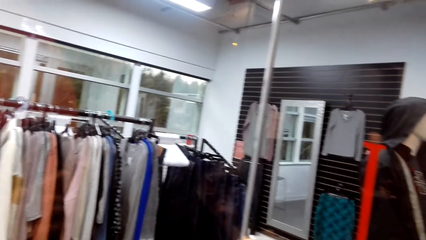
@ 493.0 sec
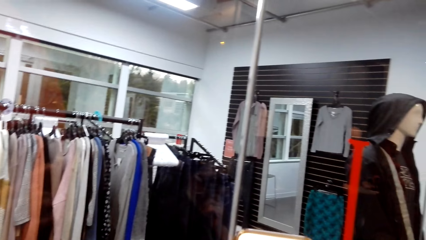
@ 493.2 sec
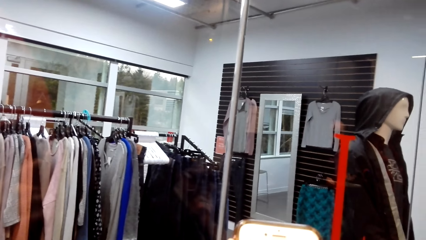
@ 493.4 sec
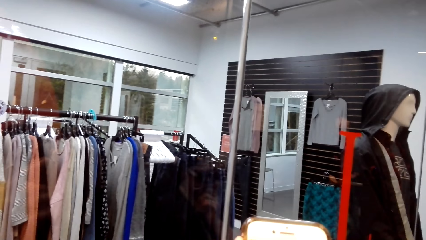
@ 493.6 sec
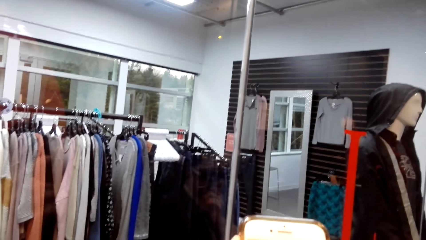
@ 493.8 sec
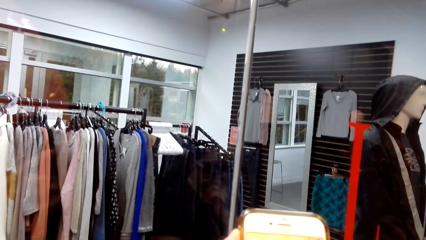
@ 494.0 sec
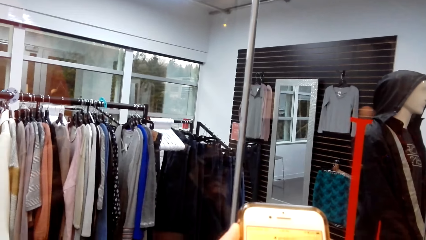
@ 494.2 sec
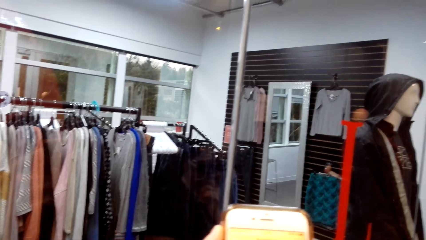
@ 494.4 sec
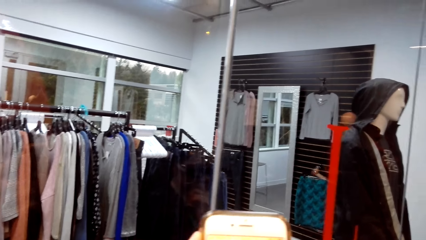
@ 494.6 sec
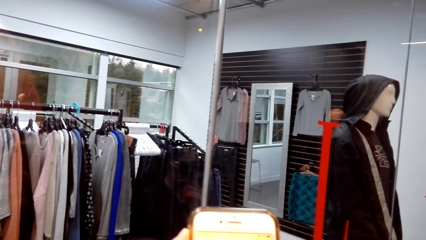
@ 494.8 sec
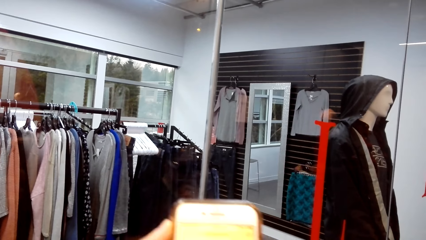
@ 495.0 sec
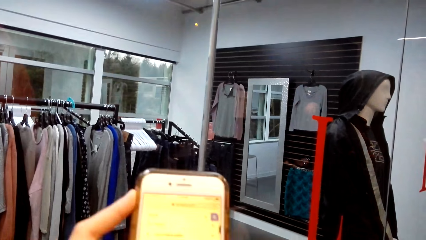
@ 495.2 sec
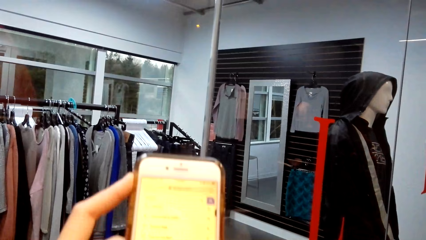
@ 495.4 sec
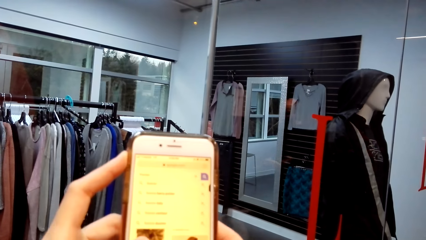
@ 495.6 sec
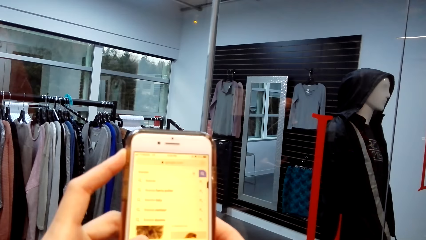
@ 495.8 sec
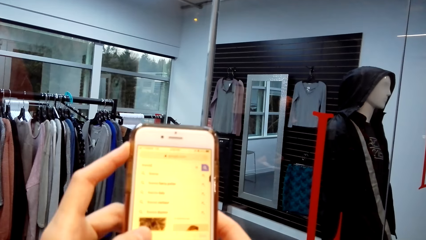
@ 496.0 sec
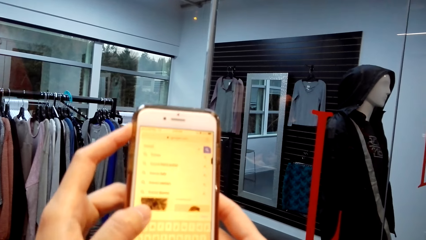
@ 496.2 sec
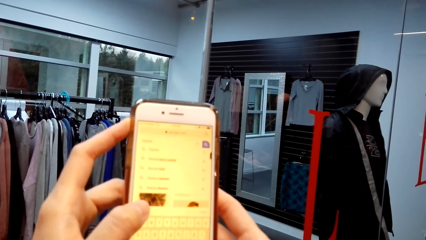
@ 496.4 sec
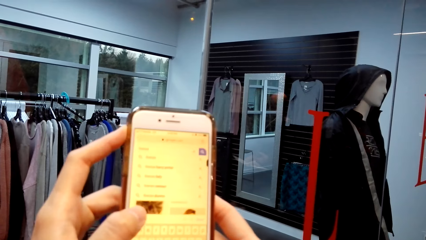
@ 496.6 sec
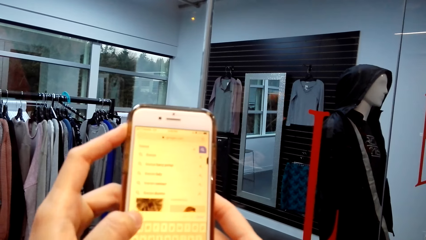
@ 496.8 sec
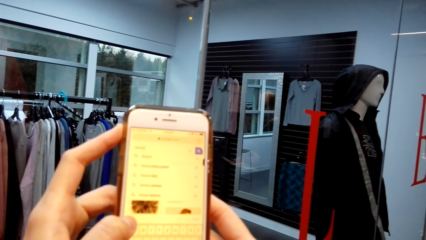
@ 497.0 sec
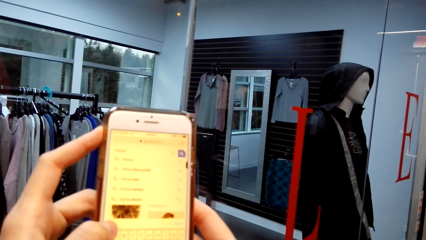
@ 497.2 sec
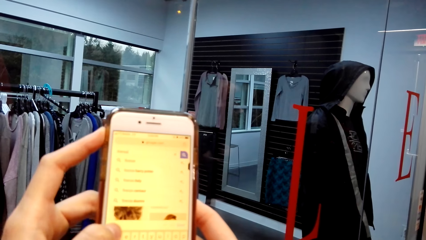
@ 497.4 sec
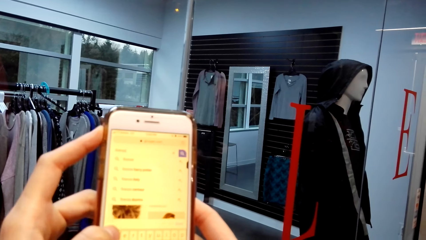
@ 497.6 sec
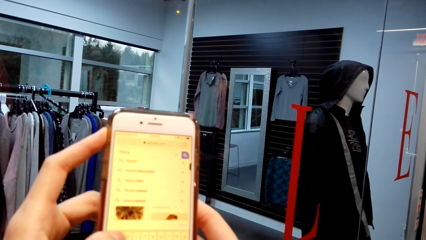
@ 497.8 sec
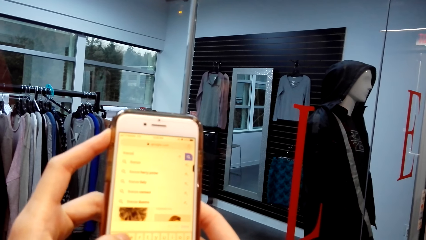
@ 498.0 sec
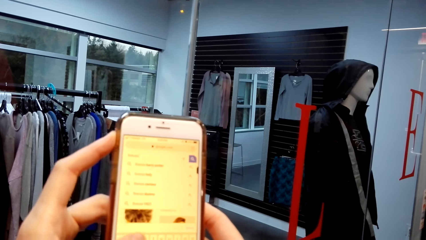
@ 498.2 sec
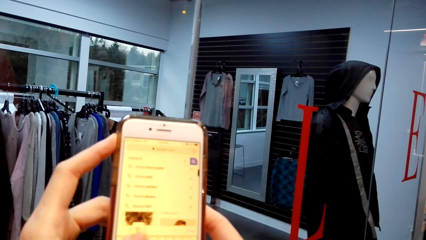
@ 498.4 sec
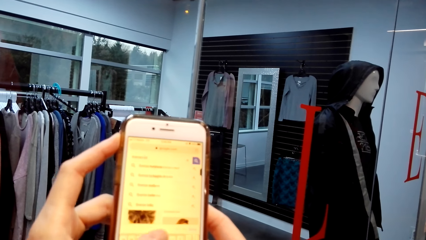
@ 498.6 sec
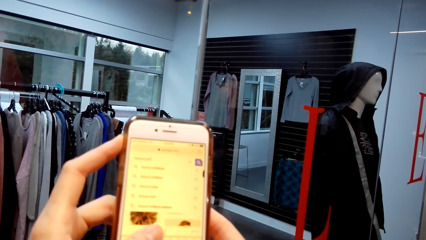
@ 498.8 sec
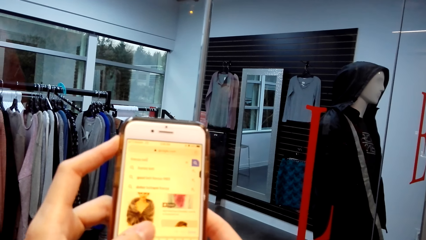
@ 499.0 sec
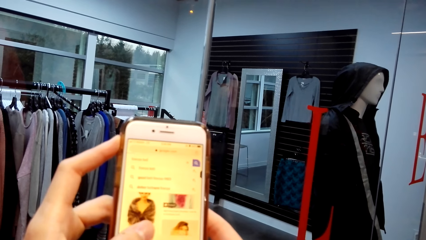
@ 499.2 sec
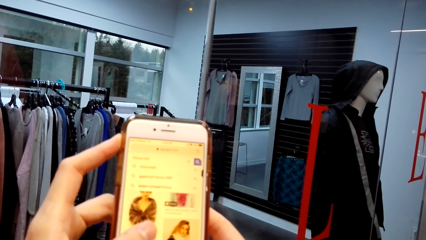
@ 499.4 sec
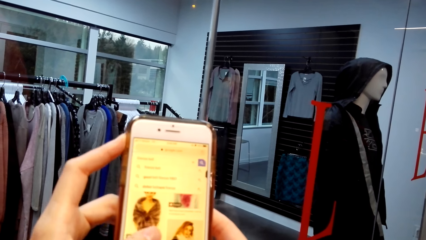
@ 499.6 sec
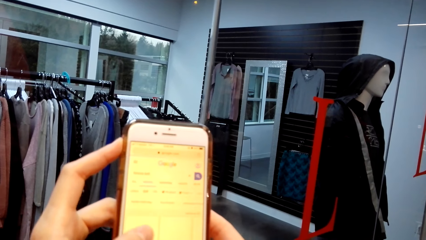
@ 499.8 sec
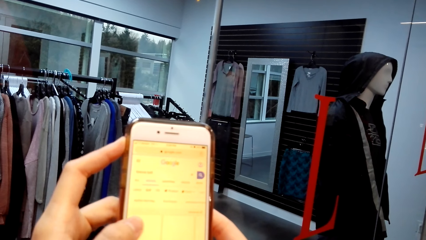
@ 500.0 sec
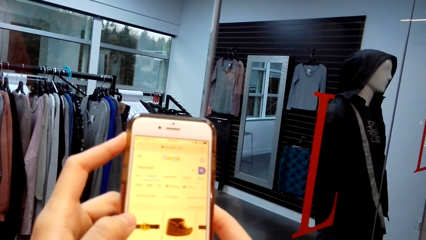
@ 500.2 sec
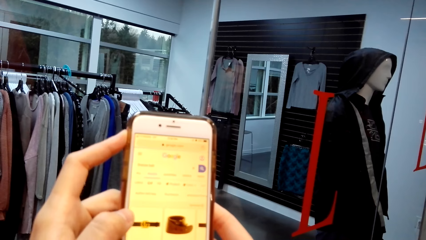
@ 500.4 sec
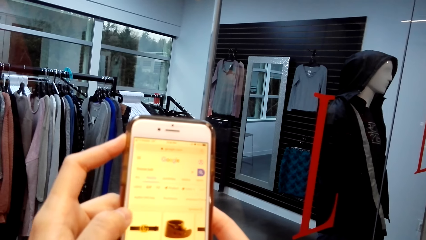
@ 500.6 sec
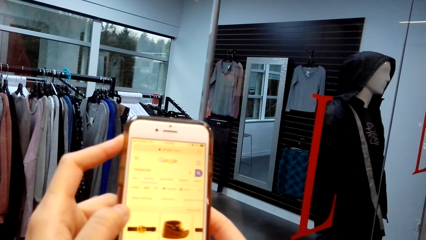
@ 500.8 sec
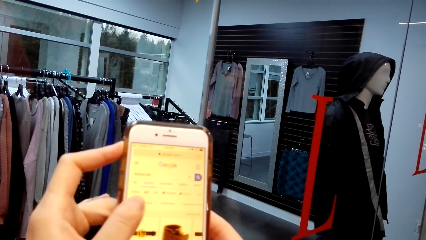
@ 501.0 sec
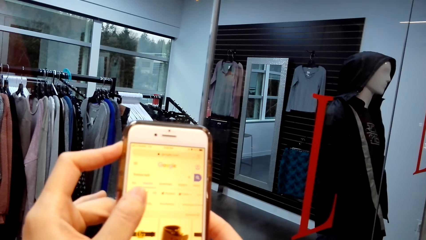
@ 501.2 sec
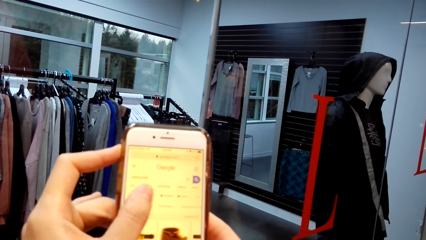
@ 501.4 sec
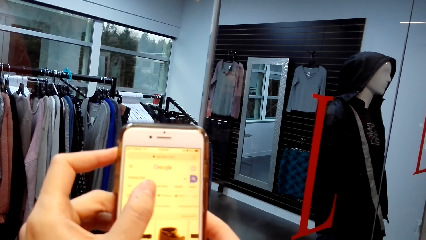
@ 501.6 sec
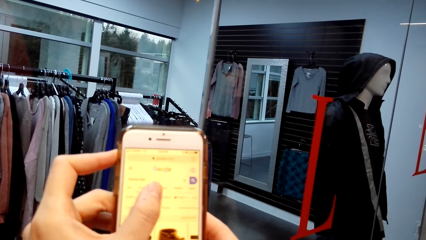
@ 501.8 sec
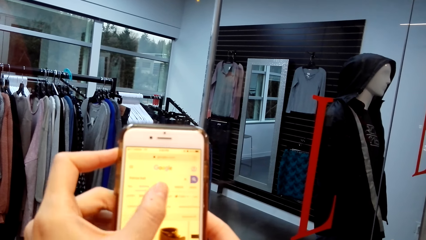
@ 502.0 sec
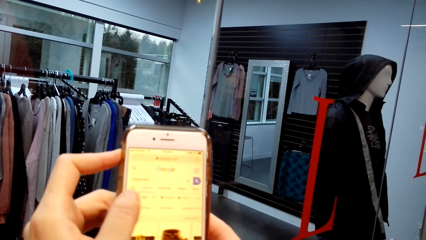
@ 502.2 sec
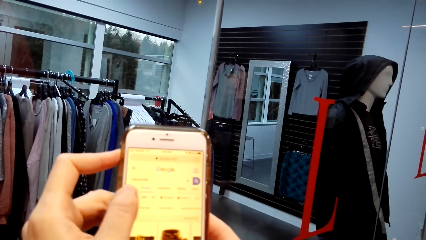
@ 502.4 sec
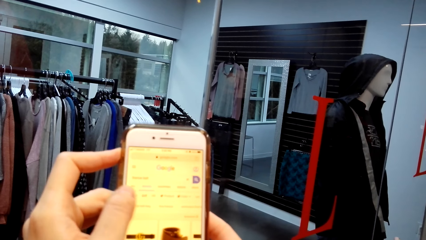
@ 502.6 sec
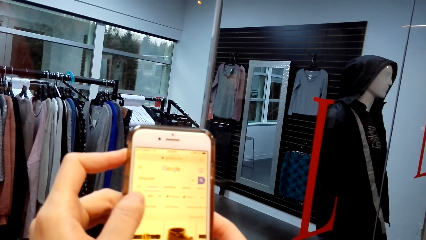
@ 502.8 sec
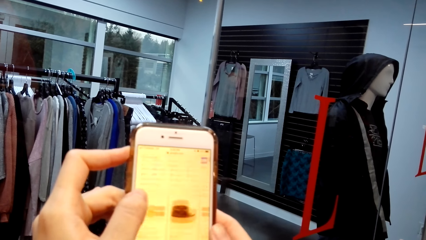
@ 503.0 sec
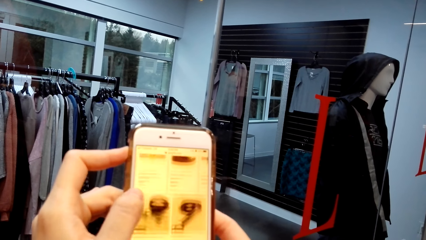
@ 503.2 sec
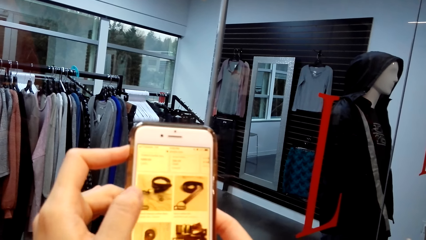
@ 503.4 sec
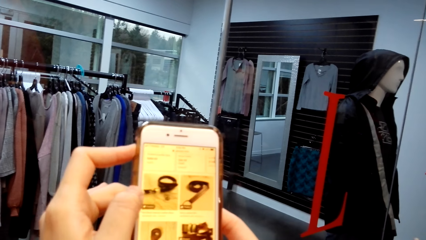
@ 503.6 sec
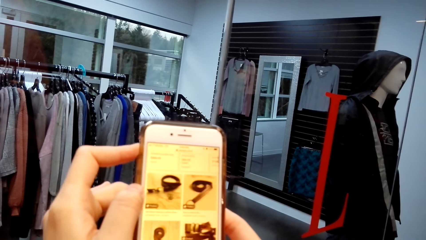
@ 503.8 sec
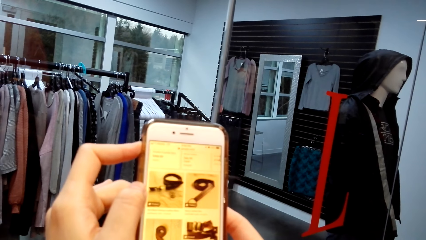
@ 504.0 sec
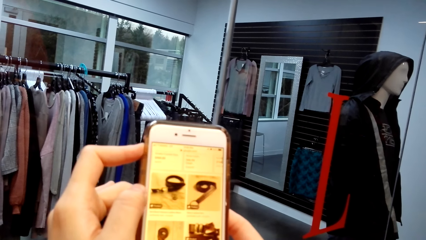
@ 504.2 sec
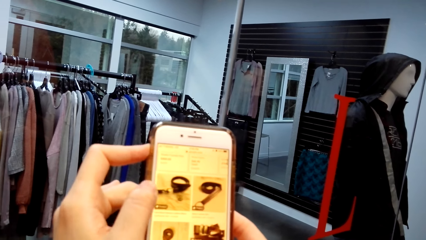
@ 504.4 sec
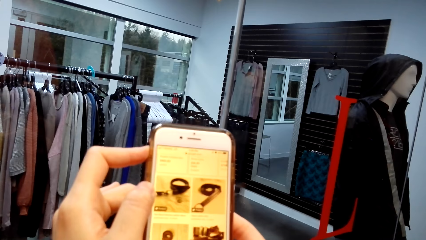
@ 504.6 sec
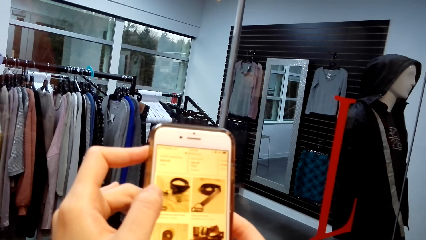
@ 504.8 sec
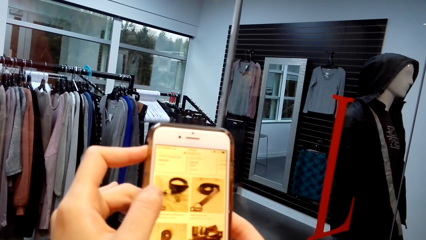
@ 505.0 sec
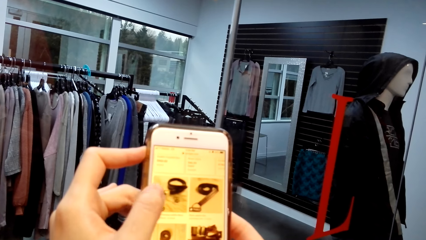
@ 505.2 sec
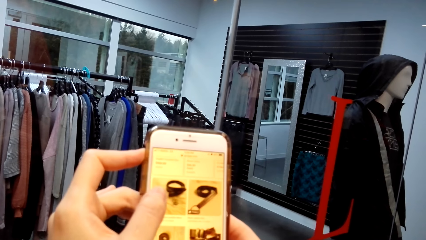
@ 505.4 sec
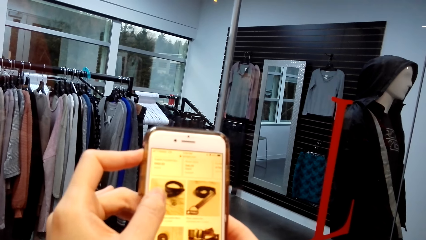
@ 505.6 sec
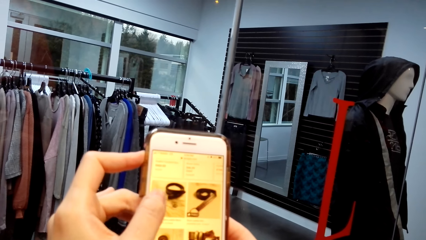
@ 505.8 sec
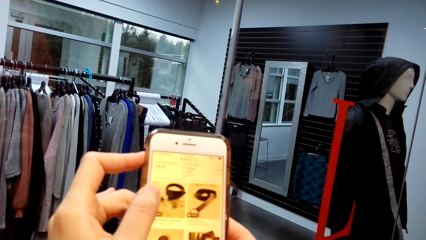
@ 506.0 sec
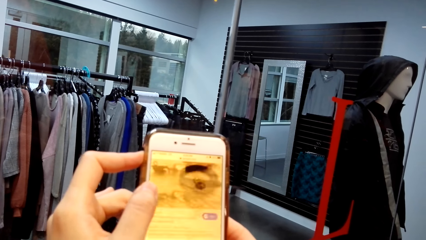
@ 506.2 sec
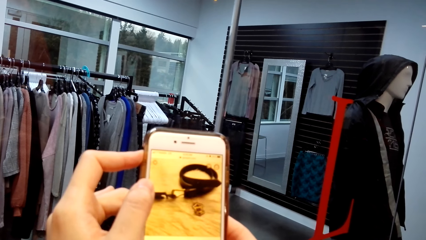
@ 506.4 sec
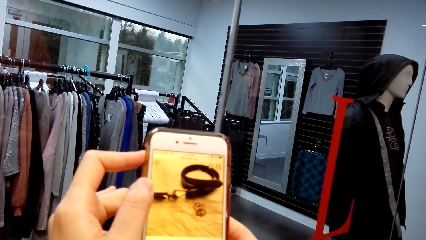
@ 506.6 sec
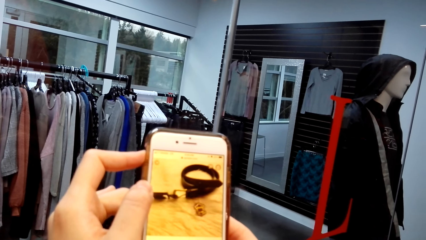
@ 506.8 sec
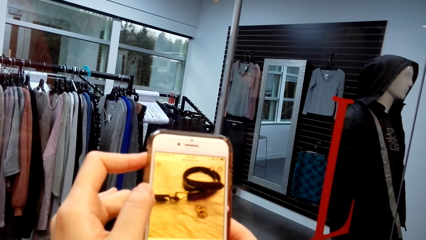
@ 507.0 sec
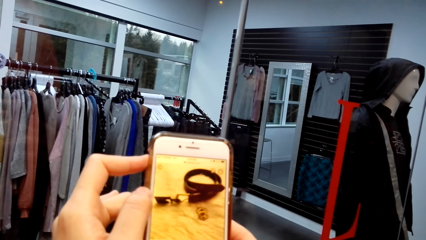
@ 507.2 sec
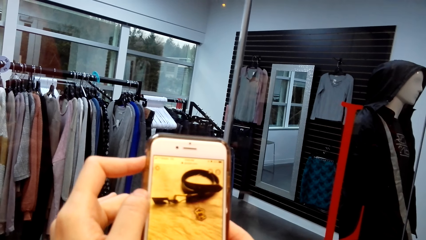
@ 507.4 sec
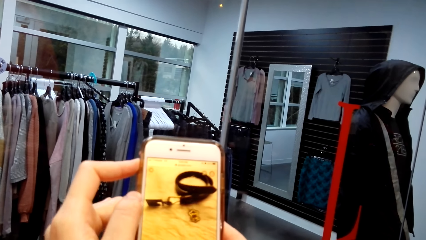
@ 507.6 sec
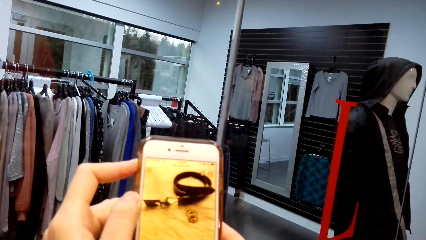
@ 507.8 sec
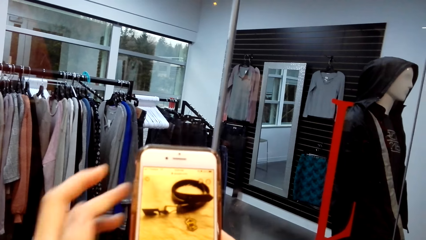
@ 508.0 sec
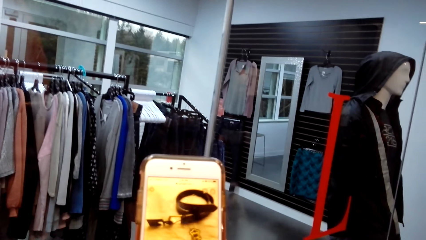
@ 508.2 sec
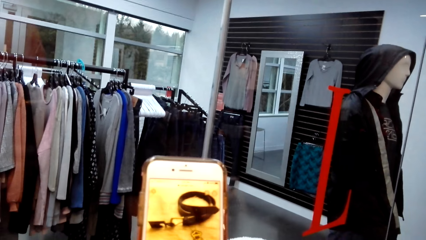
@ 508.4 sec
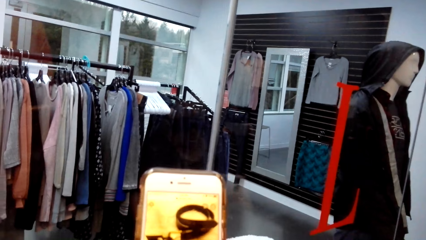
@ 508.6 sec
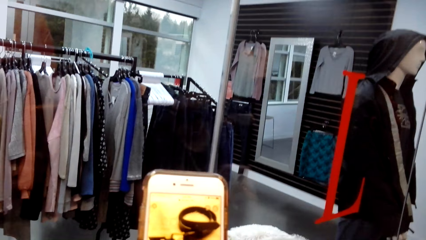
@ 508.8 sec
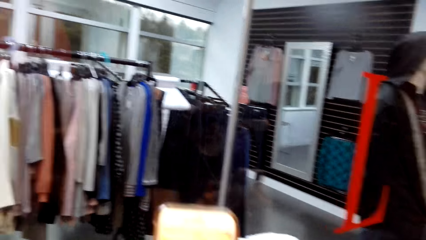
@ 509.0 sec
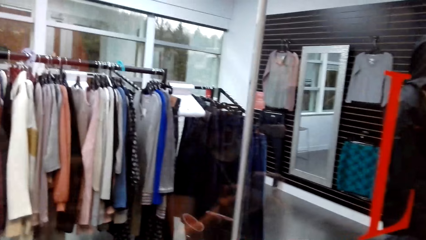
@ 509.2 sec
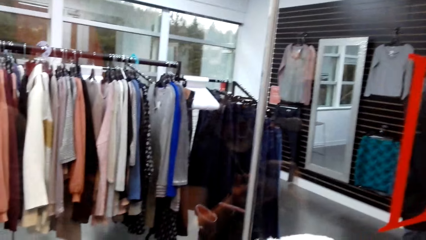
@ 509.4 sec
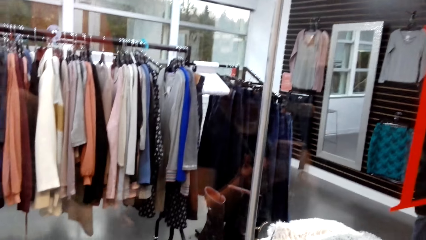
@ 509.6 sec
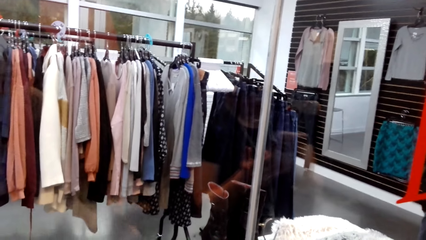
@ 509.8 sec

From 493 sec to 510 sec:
The camera wearer operates a phone.
